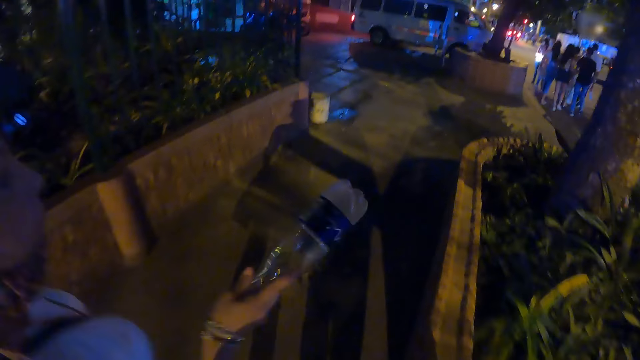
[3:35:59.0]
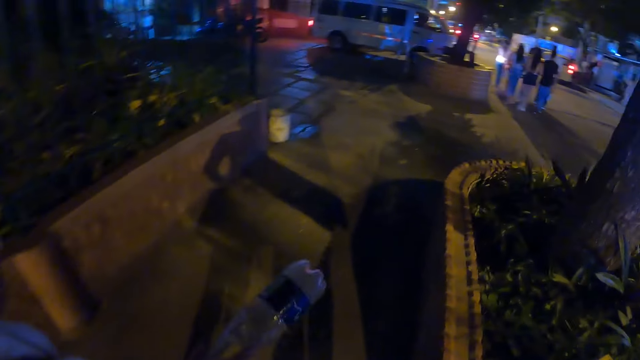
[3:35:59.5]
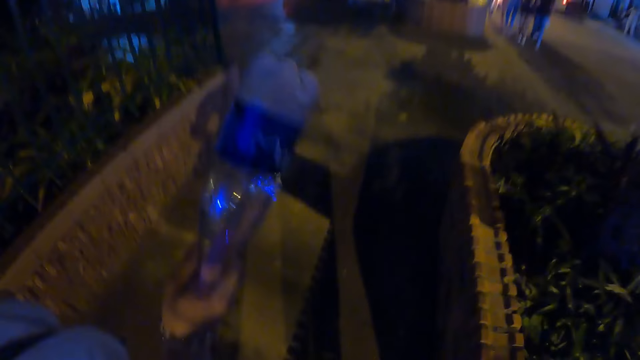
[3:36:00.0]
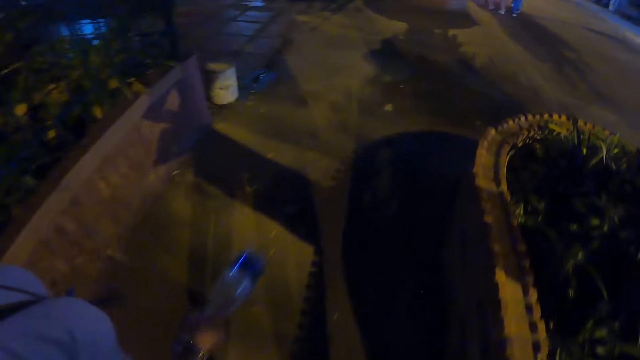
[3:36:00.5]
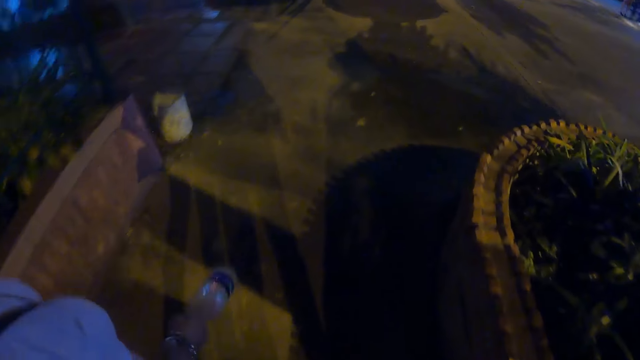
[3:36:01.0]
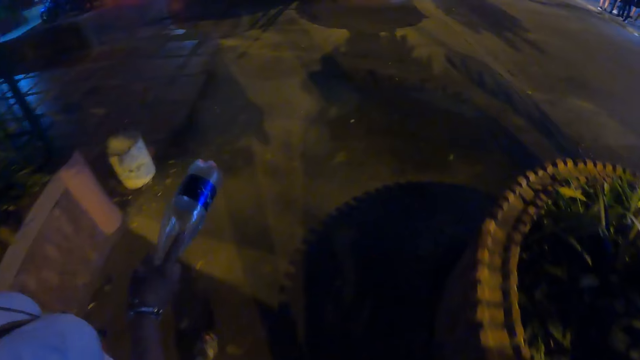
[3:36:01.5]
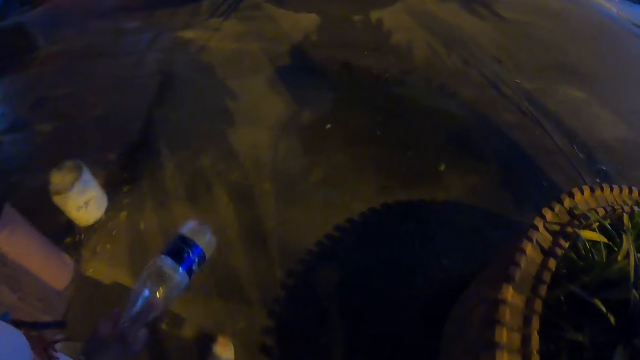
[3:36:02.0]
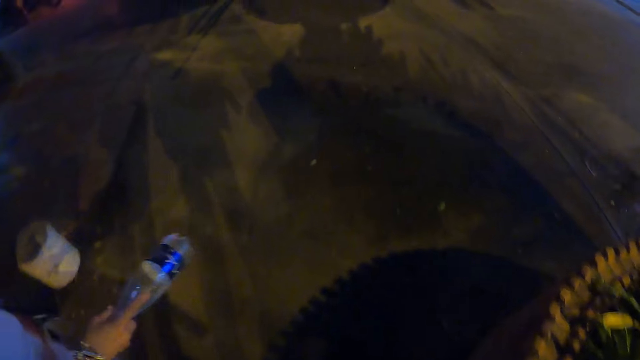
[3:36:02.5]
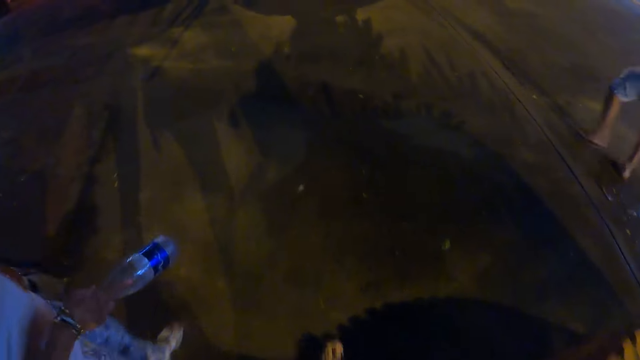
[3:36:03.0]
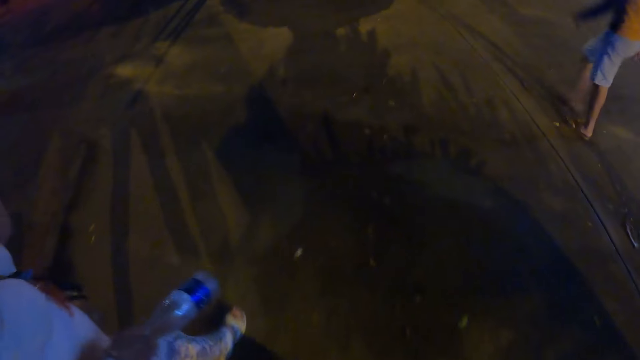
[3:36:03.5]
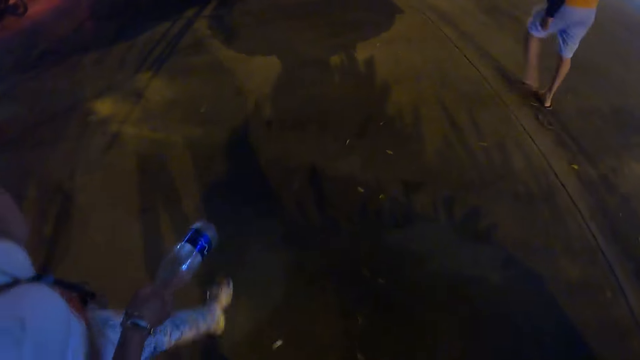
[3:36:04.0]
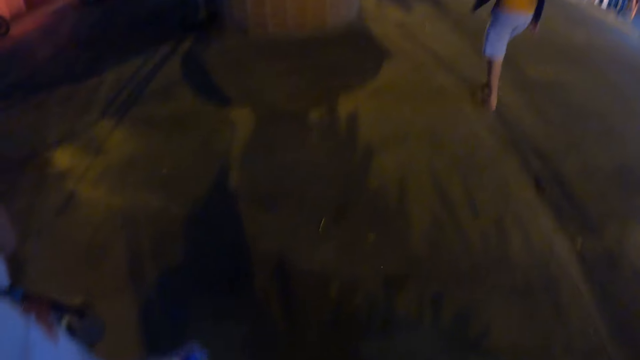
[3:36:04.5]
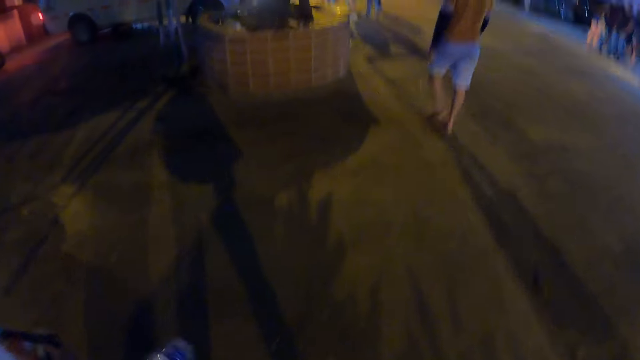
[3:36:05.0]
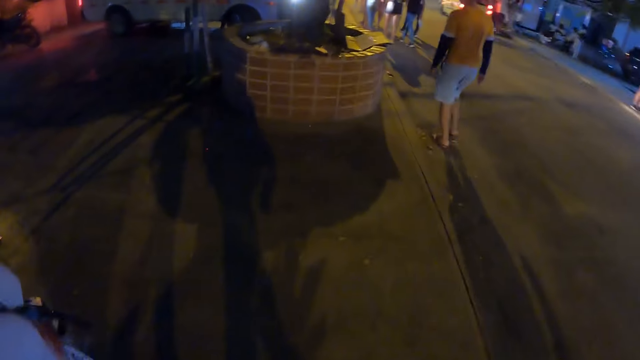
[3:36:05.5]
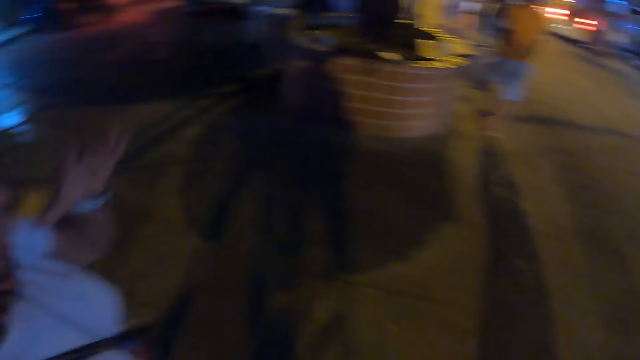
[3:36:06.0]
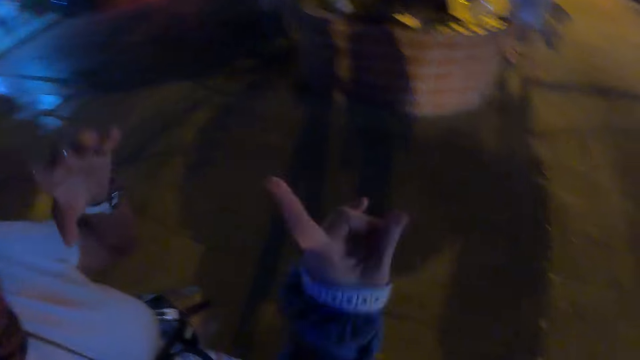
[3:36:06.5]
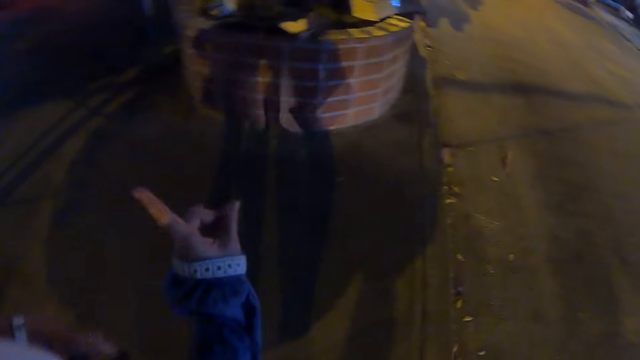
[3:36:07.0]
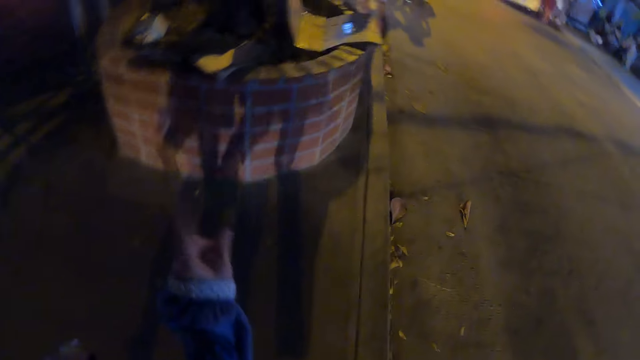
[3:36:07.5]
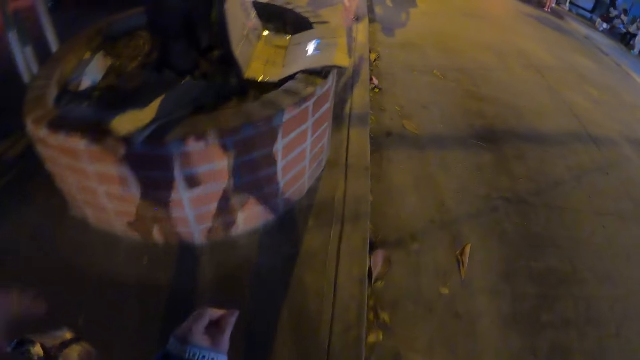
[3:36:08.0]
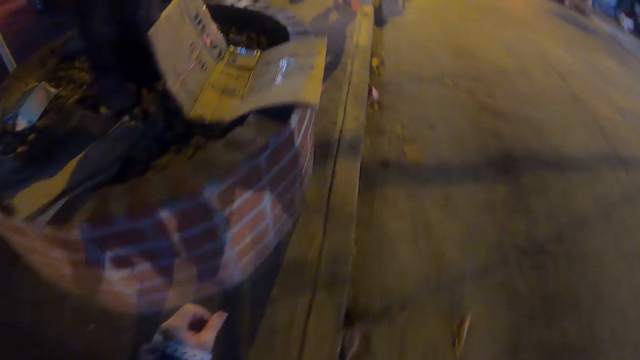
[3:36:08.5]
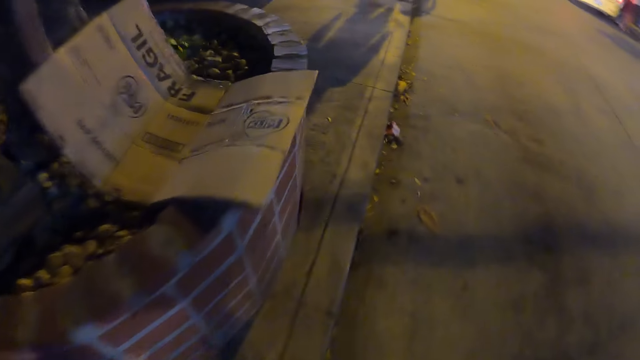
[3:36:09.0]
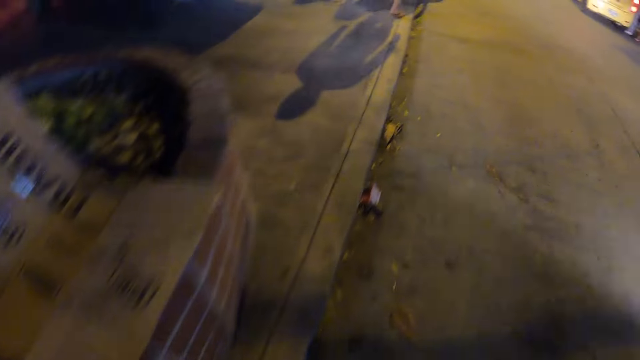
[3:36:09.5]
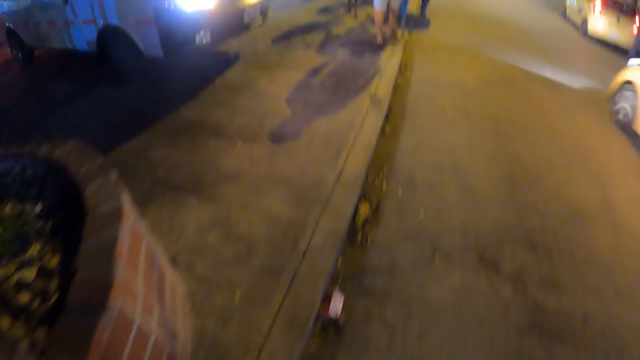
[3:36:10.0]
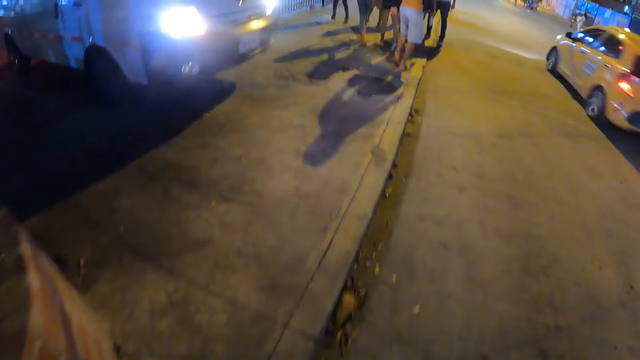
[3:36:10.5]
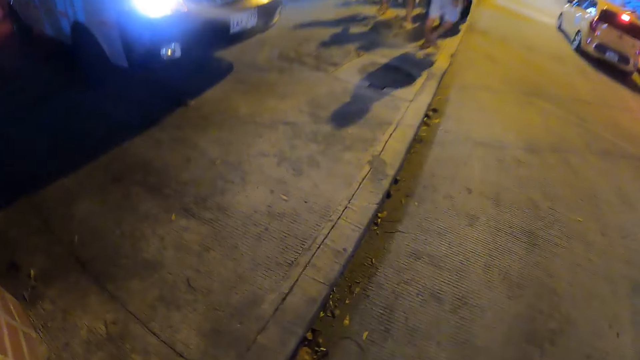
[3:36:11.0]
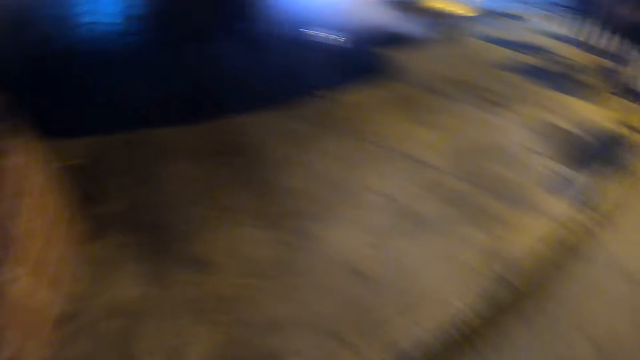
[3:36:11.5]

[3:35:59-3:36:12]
A woman lifts a bottle. The woman shakes the water bottle. The camera wearer walks on a pavement road together with the woman. They move a hand. They walk on the road.

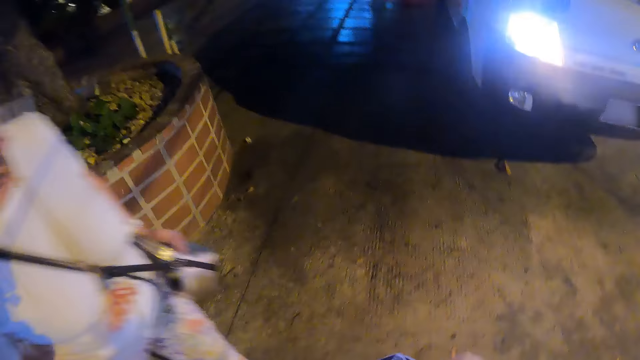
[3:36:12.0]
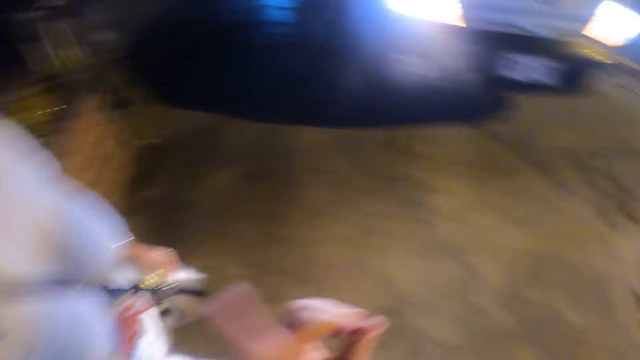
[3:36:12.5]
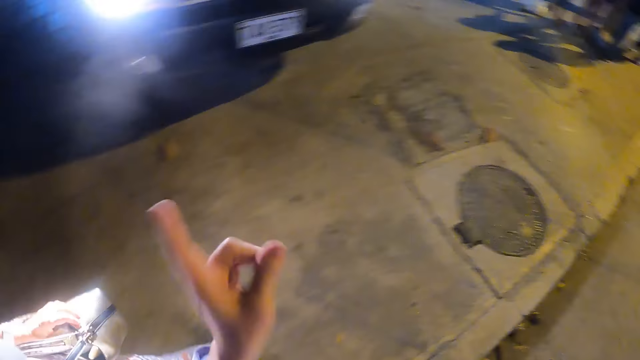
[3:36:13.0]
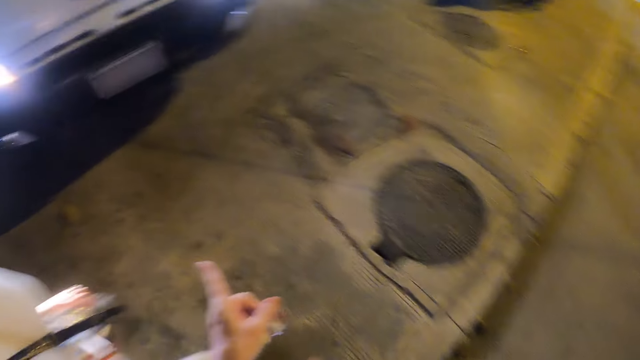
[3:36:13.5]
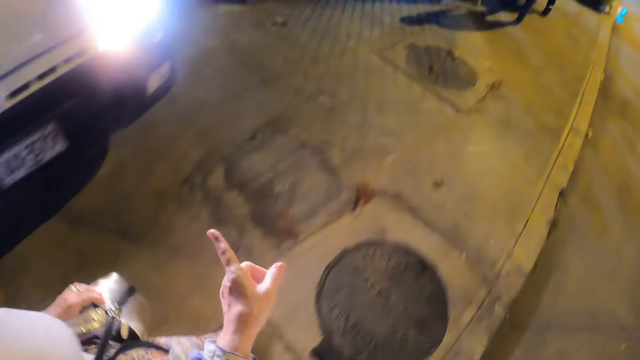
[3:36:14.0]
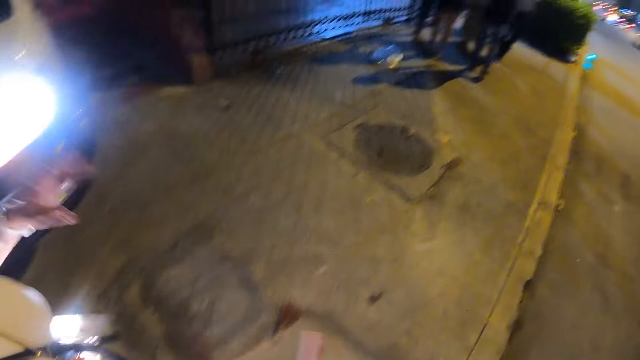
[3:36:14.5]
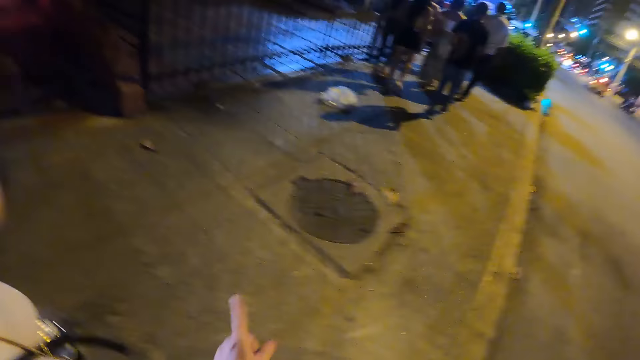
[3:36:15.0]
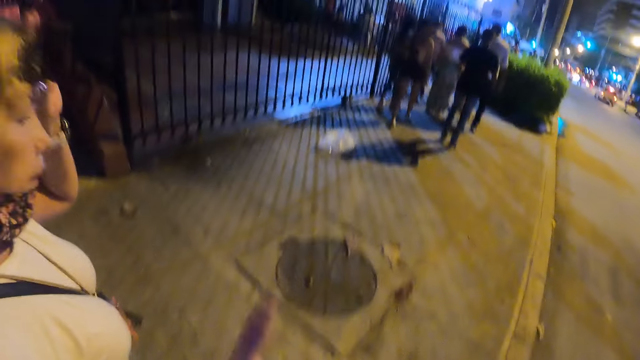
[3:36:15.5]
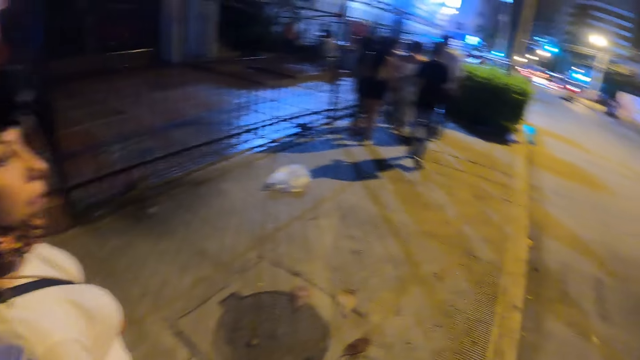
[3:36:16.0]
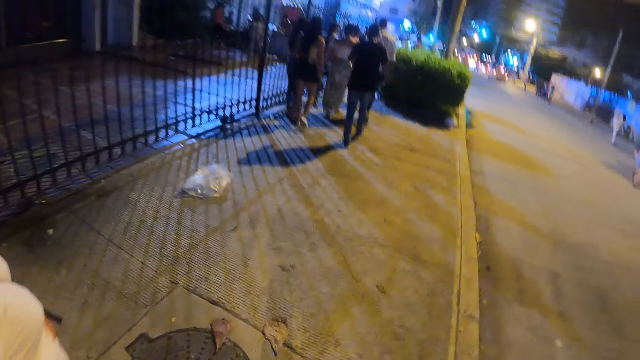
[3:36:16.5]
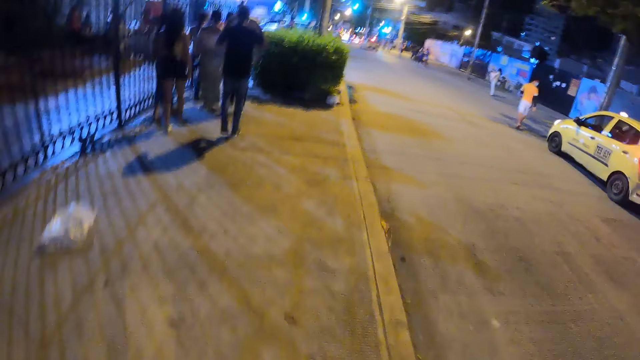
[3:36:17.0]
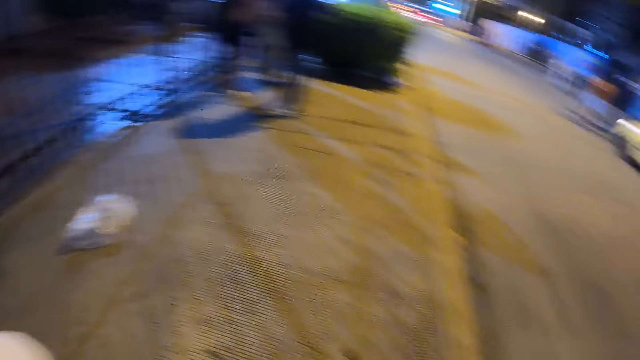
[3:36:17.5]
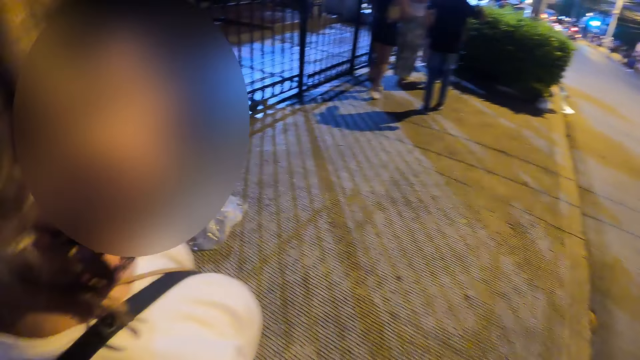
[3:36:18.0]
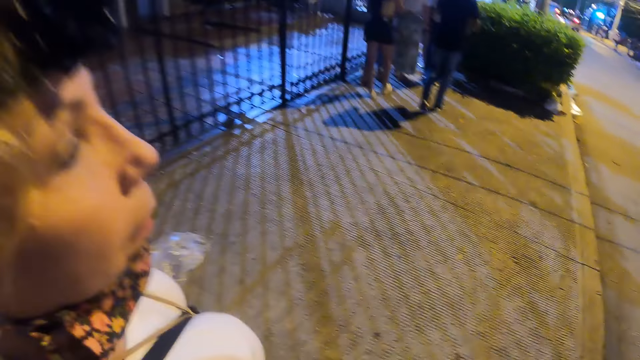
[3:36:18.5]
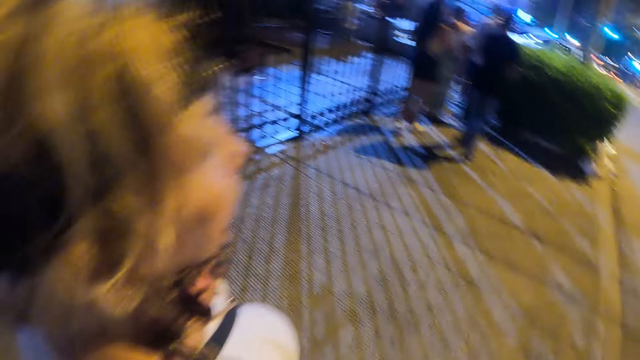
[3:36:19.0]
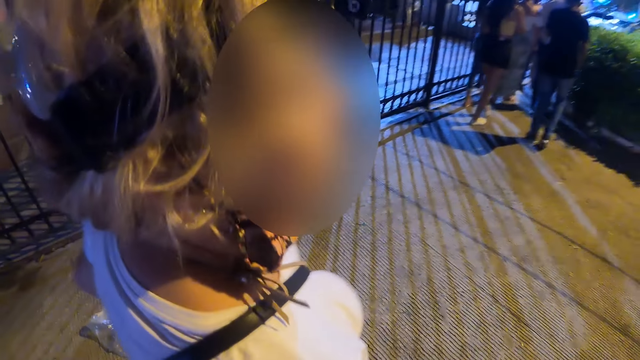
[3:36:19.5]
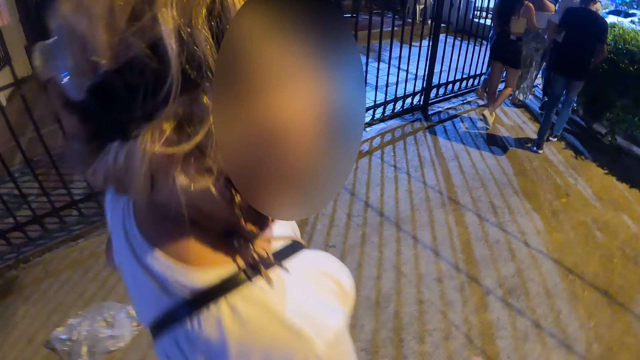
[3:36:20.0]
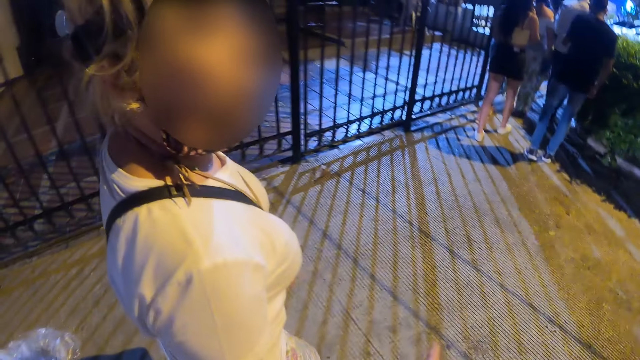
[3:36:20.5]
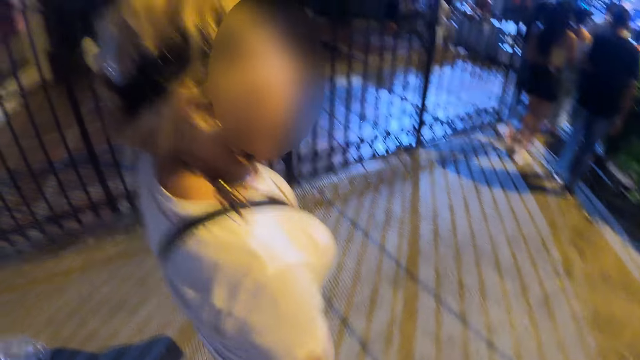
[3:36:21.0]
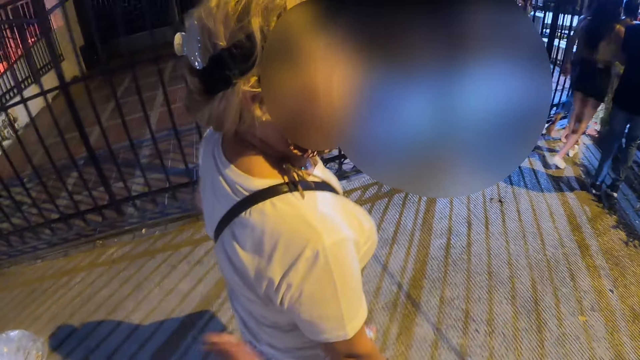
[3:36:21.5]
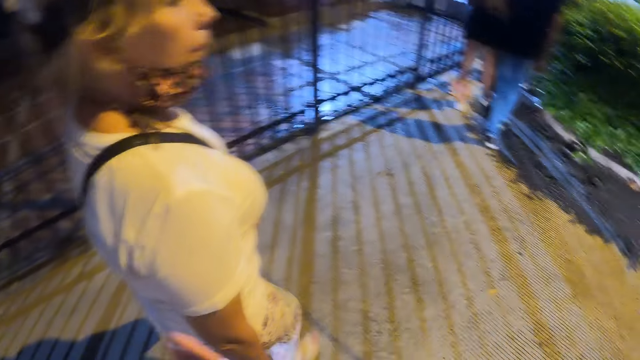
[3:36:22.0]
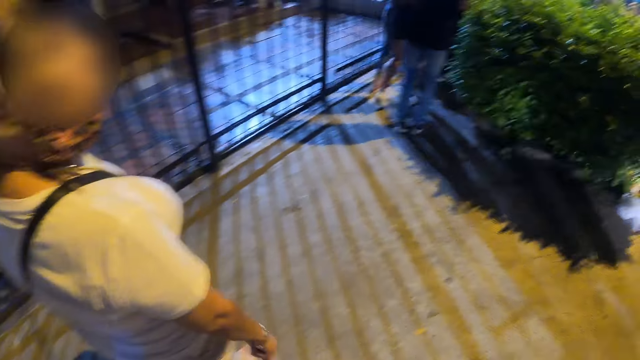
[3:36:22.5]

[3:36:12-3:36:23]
The camera wearer converses with a person. They walk on the sidewalk.
